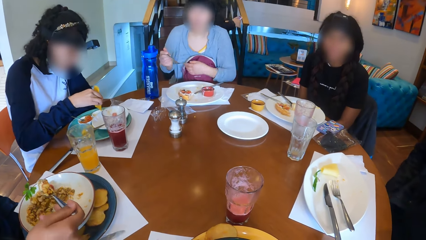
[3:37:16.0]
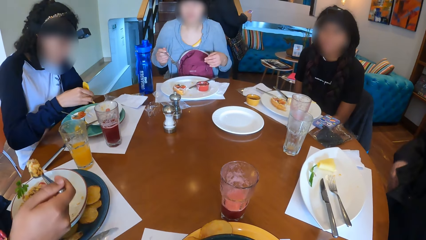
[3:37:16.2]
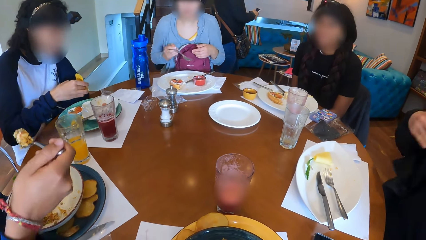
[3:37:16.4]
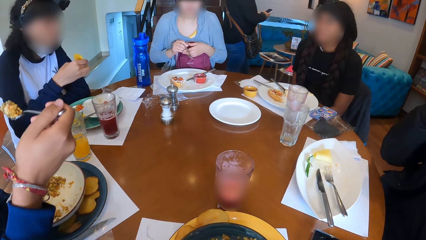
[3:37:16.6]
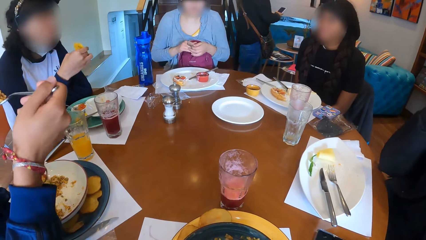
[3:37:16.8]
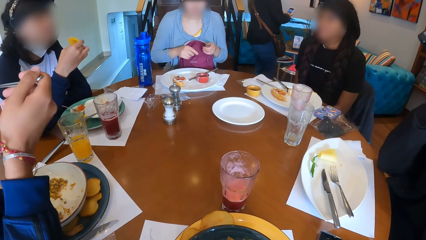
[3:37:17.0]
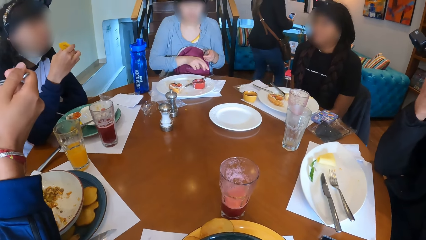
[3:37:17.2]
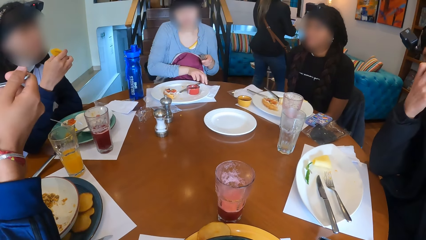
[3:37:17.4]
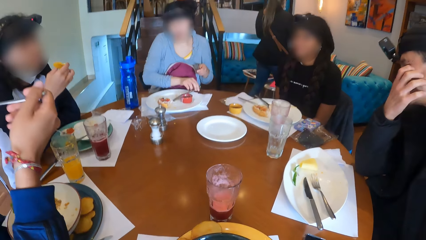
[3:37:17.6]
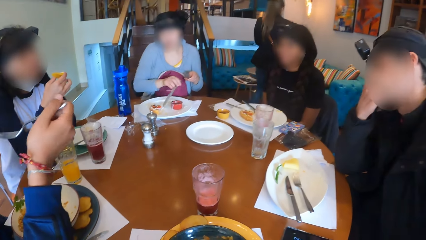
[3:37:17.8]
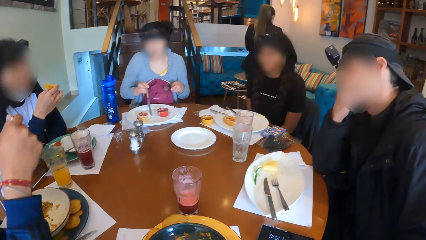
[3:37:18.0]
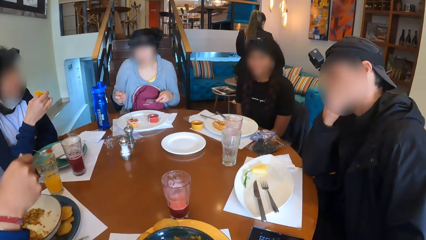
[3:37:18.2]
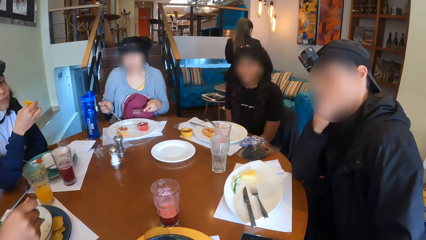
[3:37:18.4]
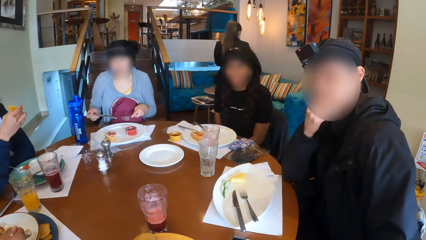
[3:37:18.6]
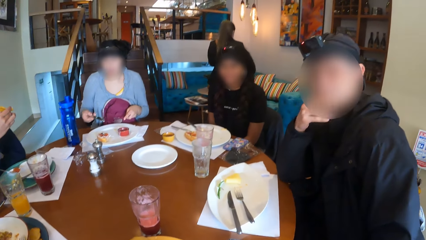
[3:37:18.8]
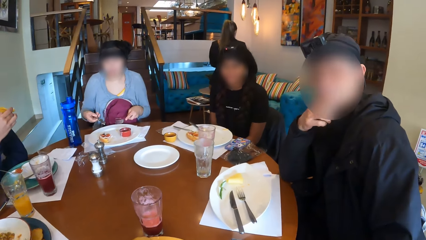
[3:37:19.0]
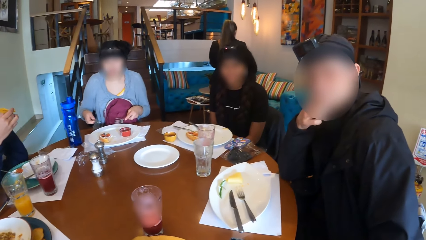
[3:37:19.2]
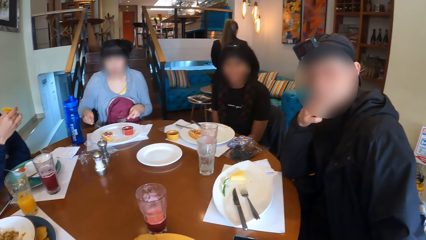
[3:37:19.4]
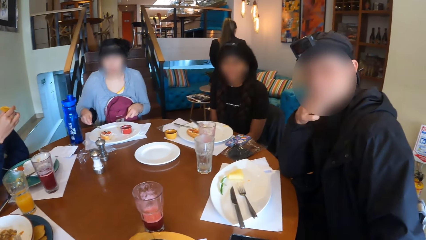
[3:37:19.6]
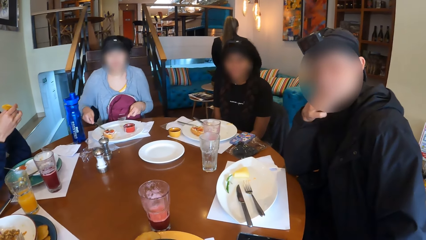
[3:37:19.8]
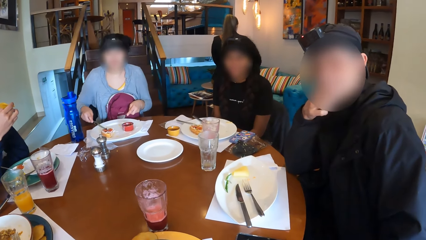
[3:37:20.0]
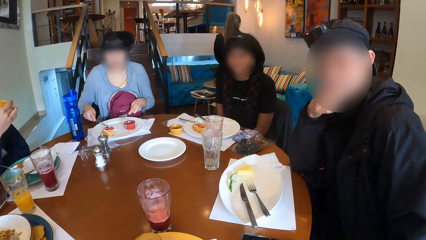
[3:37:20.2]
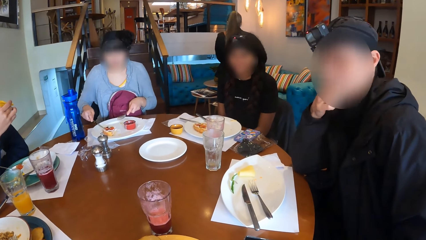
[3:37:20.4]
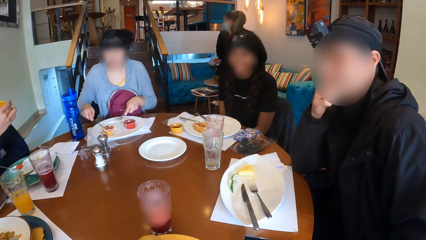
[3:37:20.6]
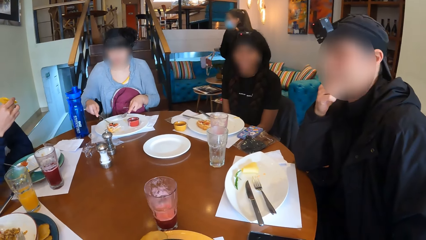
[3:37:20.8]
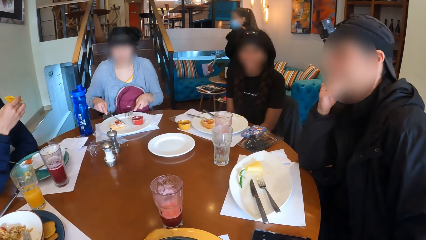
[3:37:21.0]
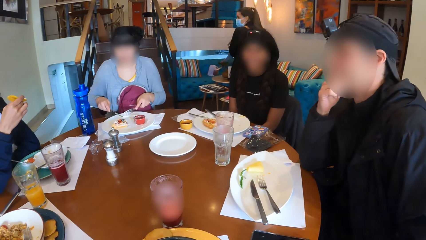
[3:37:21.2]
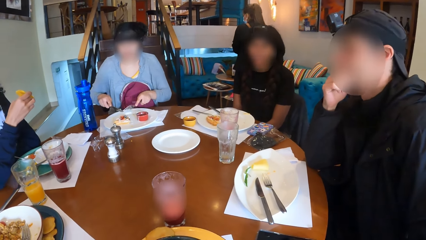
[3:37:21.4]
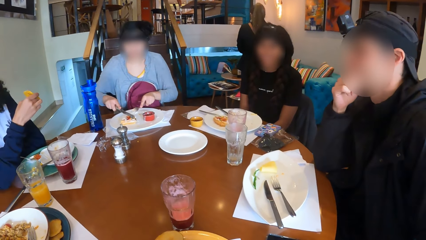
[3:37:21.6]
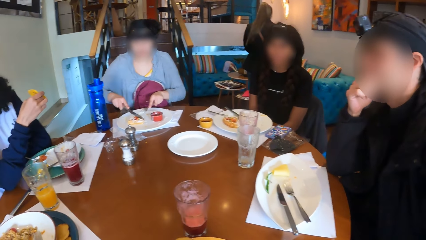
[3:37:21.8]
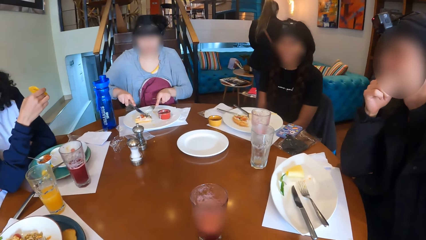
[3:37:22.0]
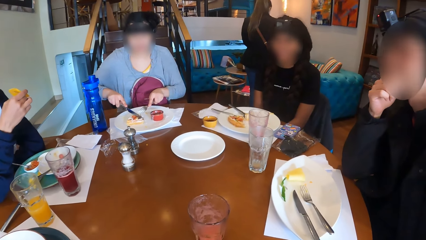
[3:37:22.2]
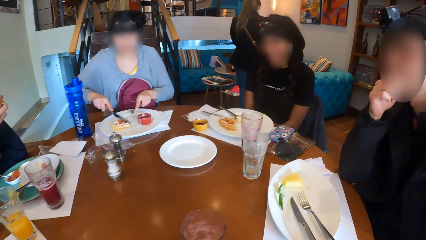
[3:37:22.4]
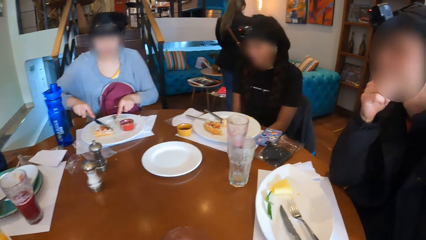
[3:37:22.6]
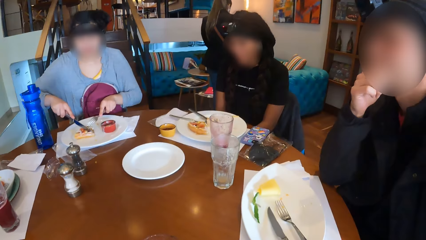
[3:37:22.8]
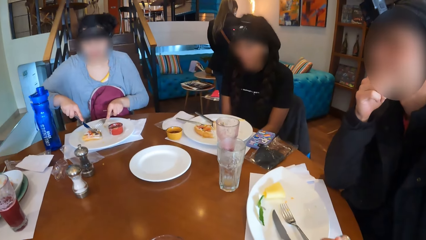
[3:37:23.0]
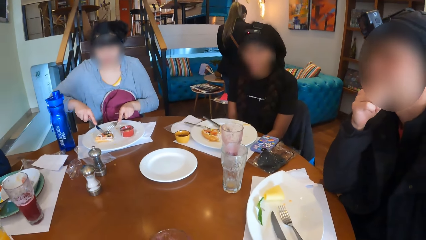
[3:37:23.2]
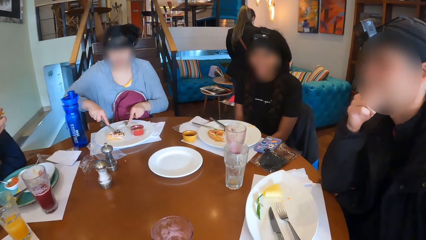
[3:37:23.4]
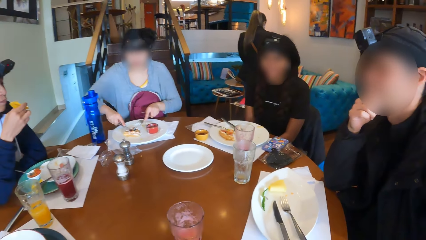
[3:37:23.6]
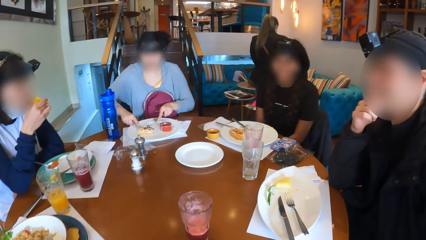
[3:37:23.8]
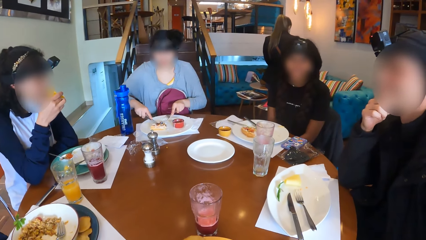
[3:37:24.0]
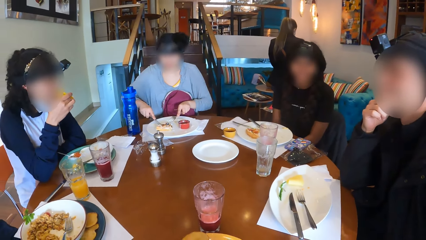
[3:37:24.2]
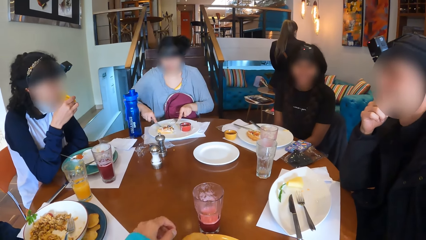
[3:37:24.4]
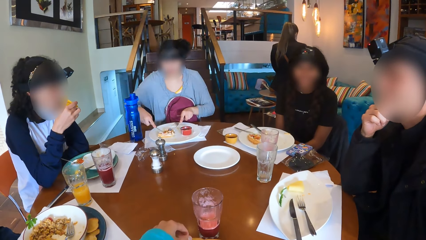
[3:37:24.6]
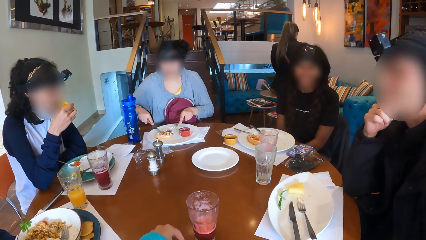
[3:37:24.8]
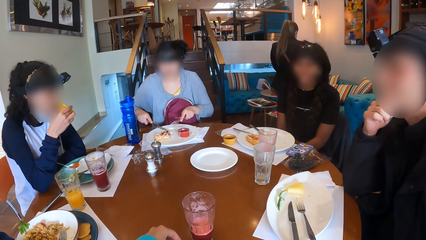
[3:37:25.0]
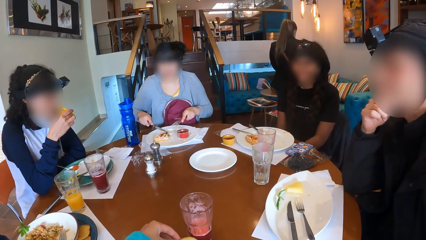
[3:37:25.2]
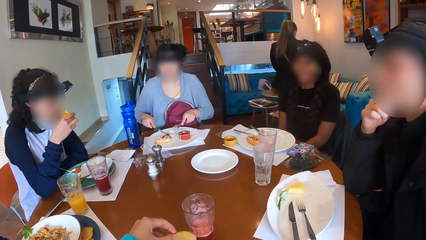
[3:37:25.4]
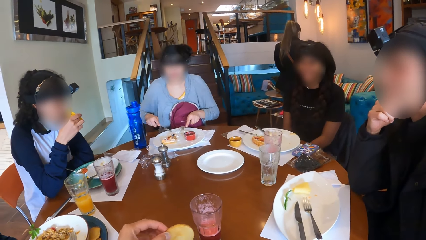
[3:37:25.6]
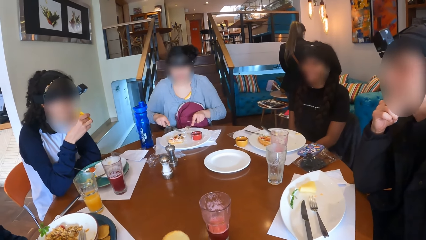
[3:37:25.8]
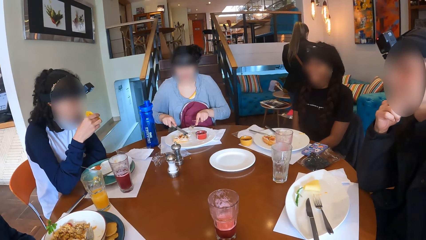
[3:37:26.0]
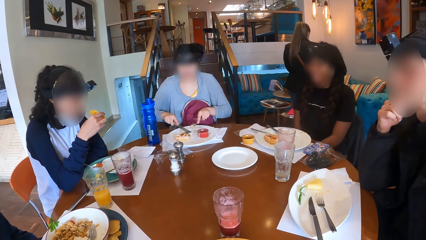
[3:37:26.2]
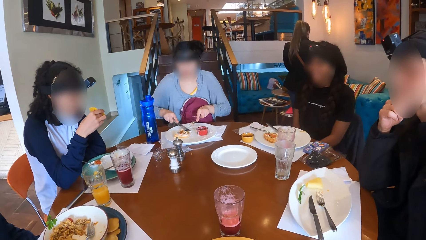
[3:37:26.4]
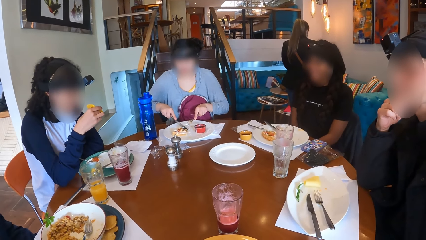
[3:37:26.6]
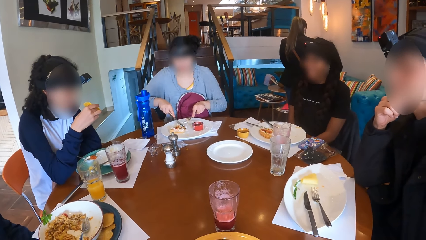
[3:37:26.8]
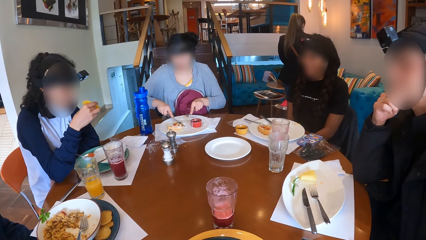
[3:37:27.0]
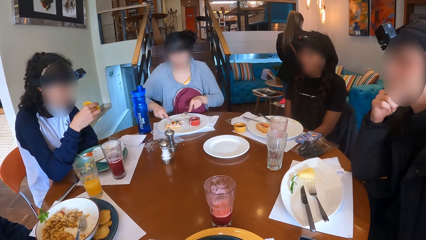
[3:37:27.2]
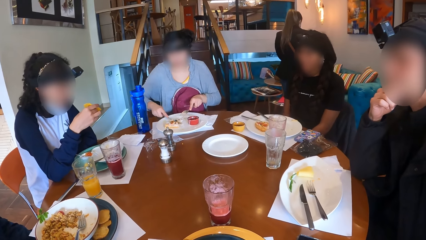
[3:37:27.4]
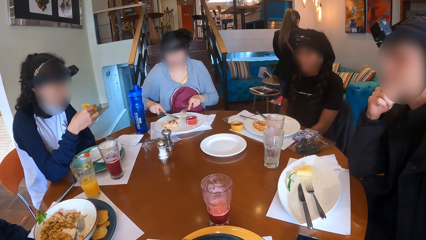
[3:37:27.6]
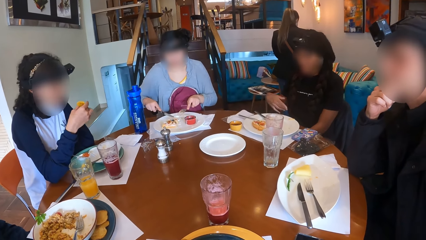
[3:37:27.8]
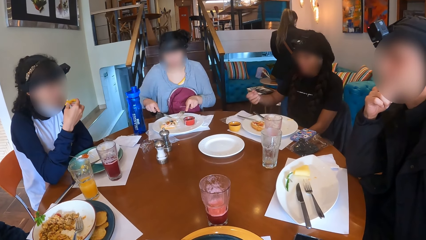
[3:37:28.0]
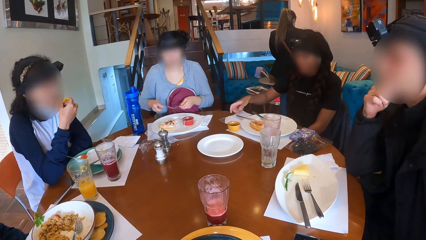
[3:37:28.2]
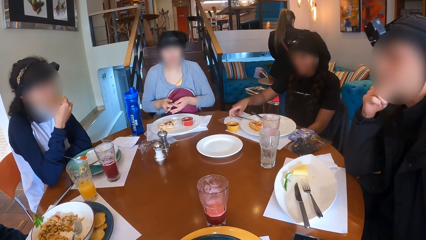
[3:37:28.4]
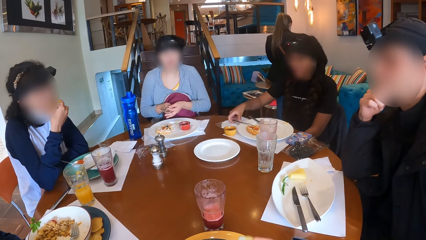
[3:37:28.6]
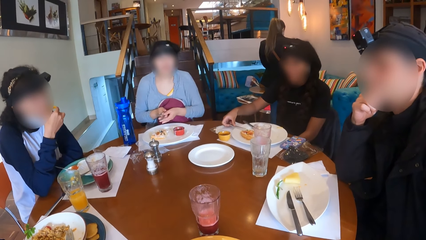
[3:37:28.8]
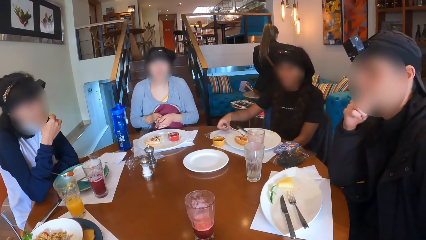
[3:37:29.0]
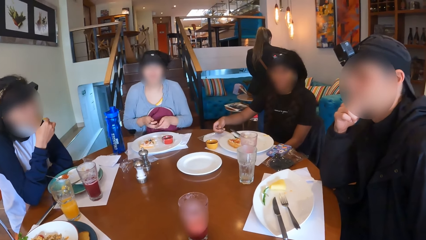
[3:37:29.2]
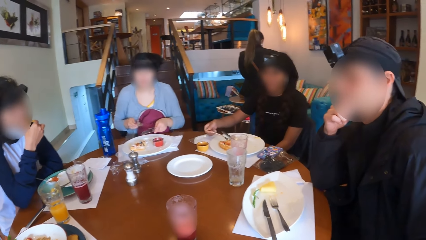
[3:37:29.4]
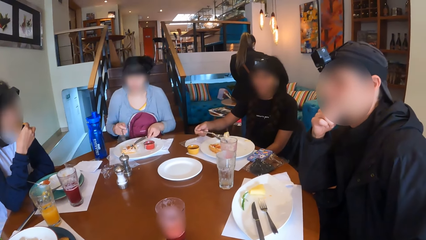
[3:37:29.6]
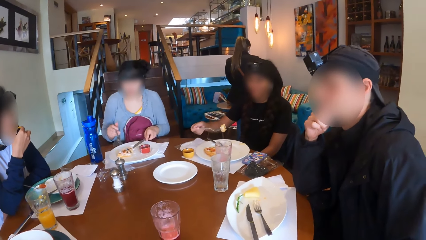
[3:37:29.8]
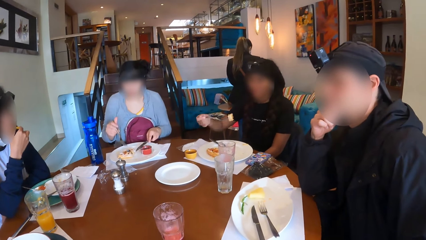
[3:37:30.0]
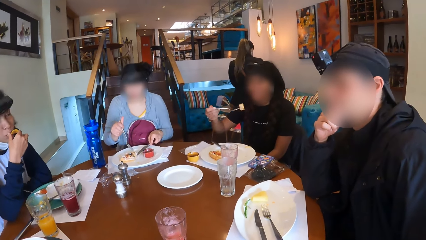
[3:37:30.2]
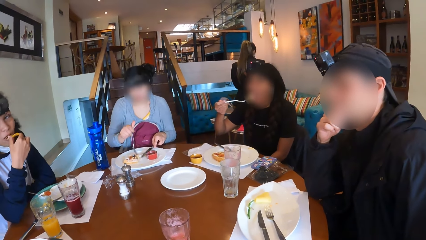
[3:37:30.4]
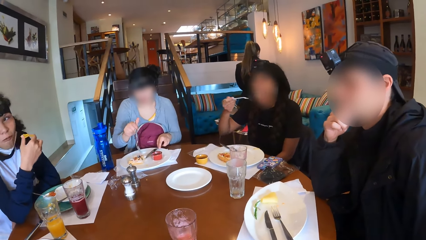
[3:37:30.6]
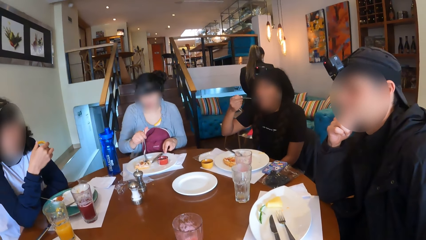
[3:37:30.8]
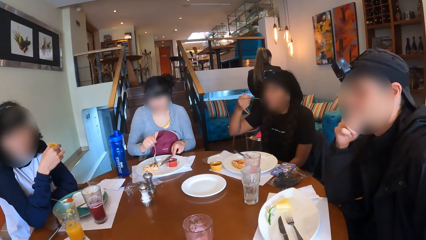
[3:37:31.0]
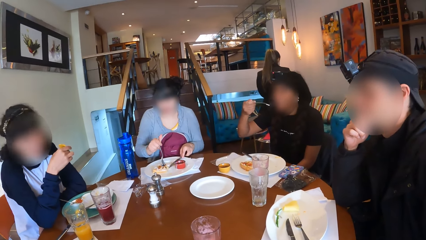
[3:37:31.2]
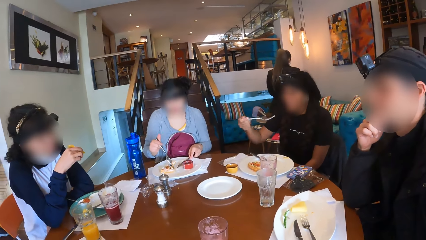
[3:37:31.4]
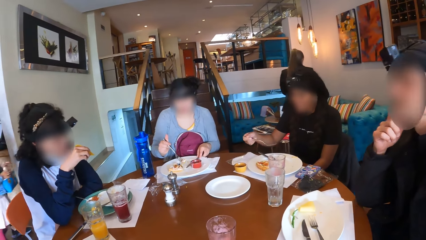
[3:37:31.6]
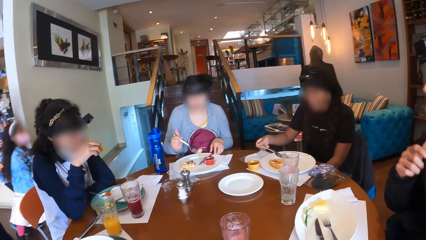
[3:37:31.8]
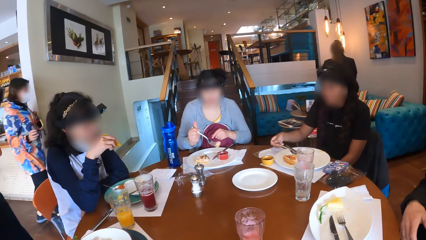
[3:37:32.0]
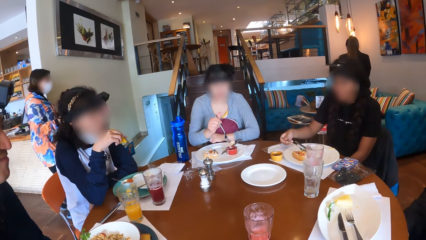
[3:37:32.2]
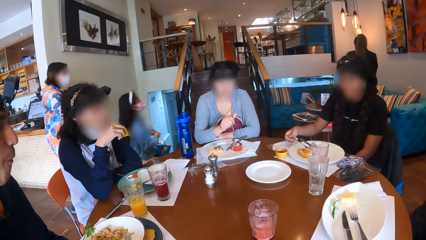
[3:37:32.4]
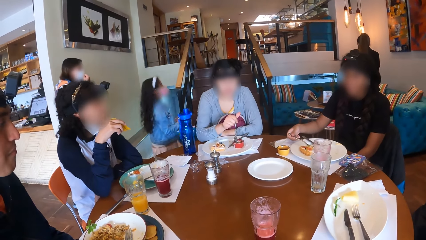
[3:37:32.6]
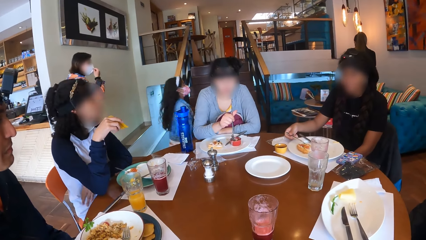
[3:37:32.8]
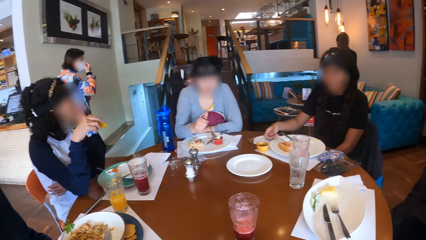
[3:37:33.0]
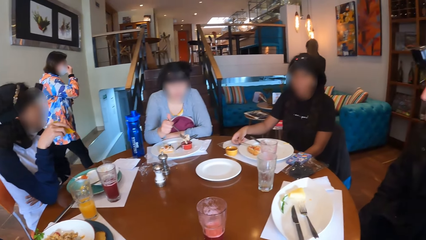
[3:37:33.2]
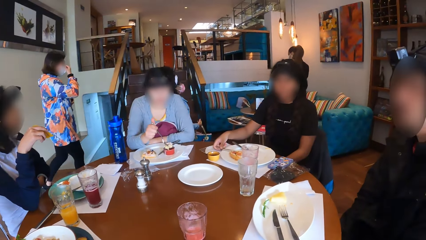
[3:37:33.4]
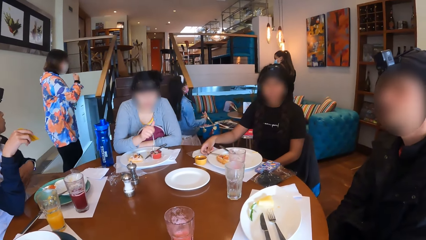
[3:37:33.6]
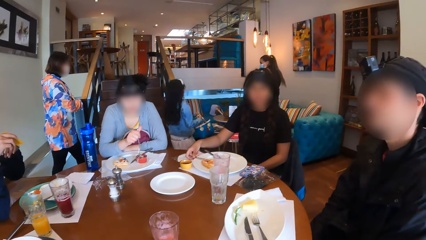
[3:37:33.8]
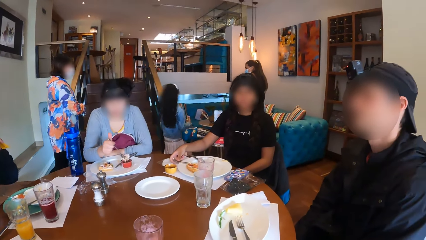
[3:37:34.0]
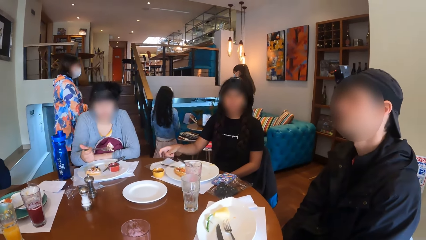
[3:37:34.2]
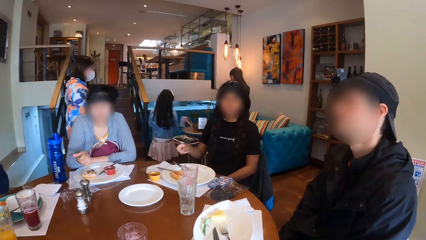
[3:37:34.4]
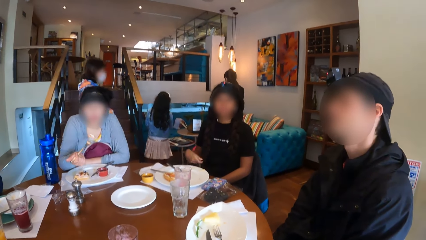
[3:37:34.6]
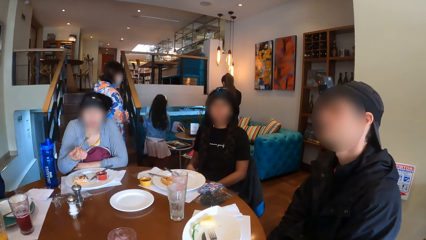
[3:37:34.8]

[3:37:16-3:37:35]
A woman passes the fork to her left hand. A person eats. A man places his right elbow on the table. The woman picks up the knife on the plate on the table with her right hand, and cuts the waffle on the plate on the table with the knife in her right hand. The camera wearer picks up a cookie on the tray on the table with her left hand. Another woman eats the chip with her right hand. A third woman eats the waffles on the plate on the table with the fork in her right hand. The first woman passes the knife to her left hand, passes the fork to her right hand, drops the knife on the plate on the table with her left hand, and eats the waffle on the plate on the table with the fork in her right hand. The third woman drops the fork on the plate on the table with her right hand. A girl walks around. Another woman walks around.
